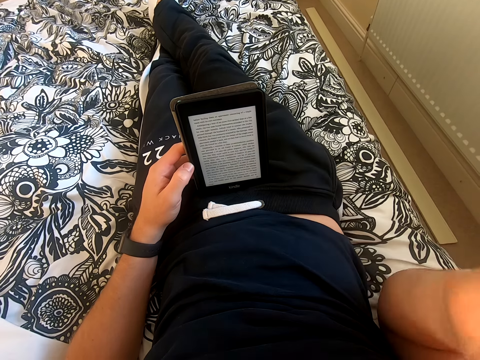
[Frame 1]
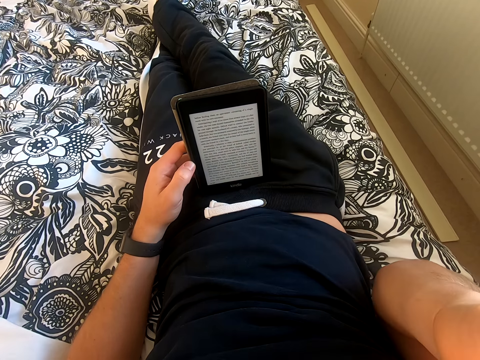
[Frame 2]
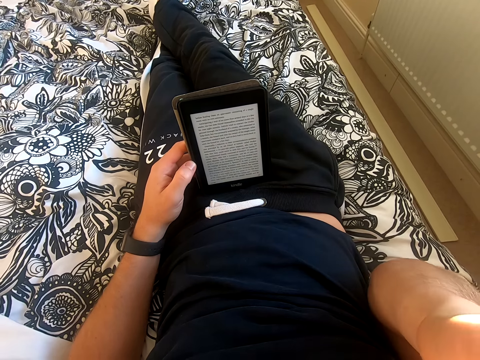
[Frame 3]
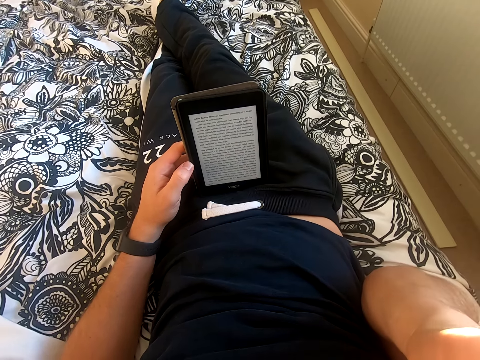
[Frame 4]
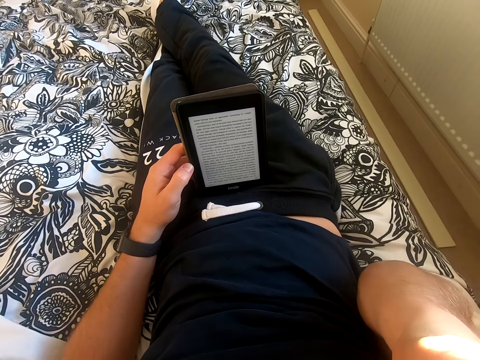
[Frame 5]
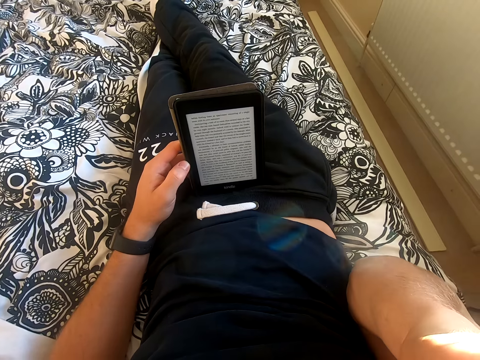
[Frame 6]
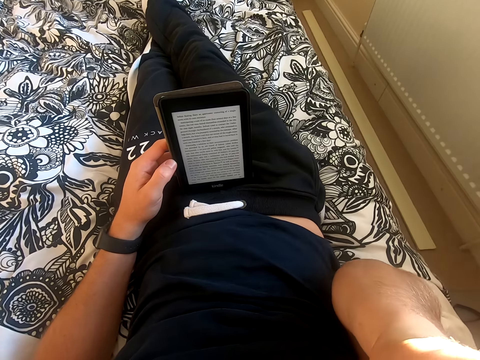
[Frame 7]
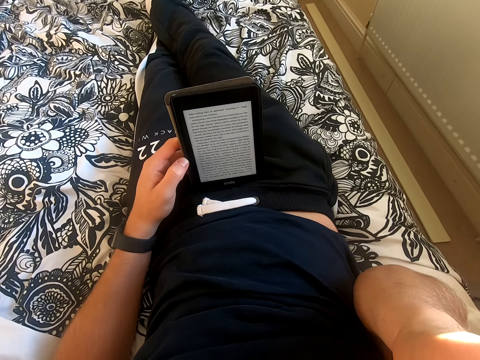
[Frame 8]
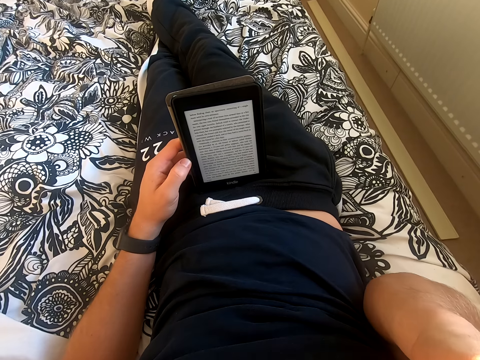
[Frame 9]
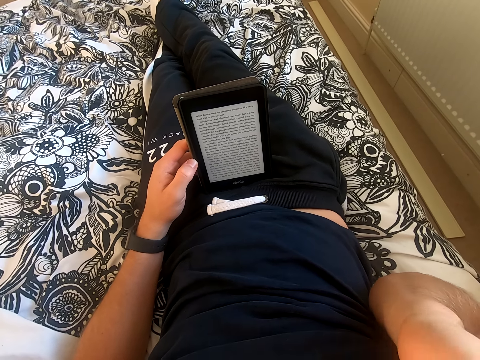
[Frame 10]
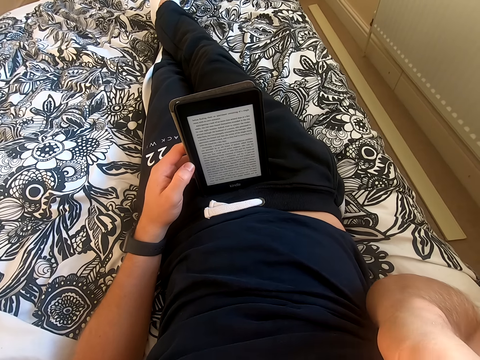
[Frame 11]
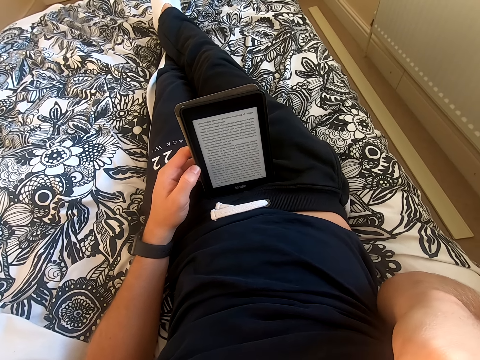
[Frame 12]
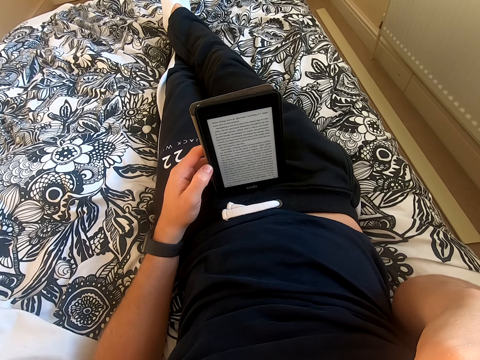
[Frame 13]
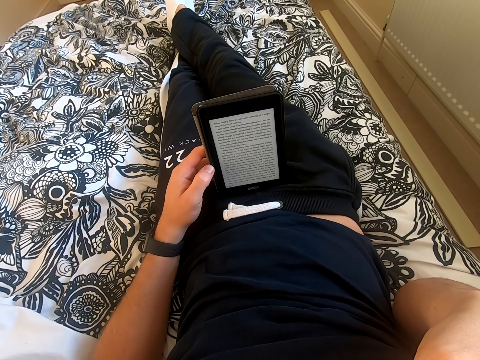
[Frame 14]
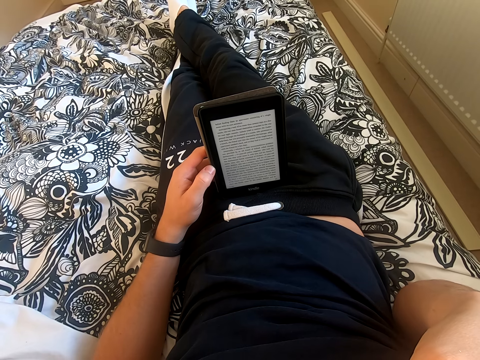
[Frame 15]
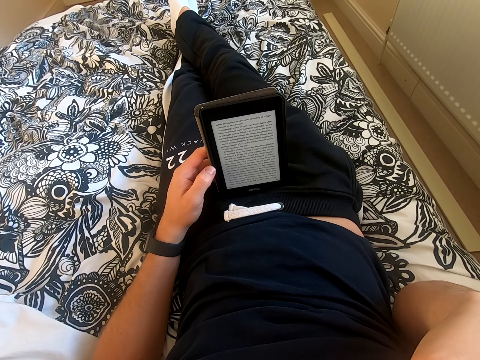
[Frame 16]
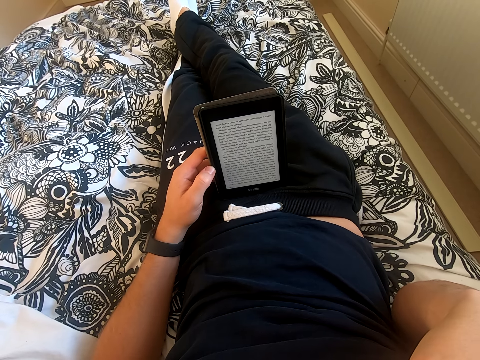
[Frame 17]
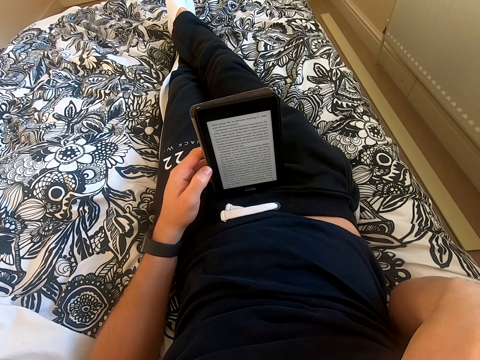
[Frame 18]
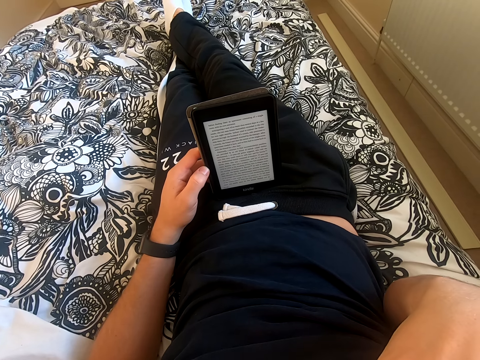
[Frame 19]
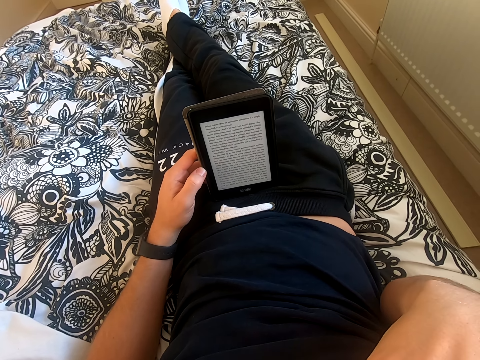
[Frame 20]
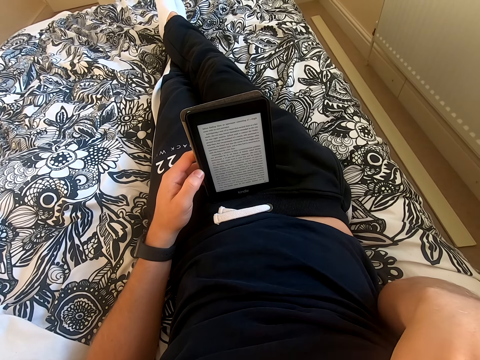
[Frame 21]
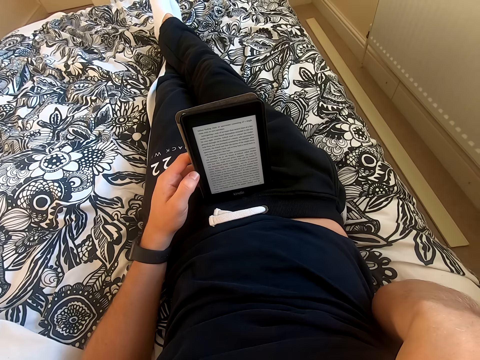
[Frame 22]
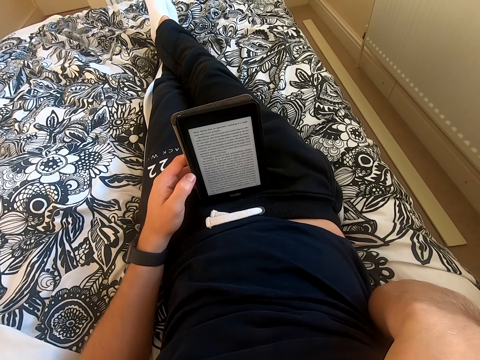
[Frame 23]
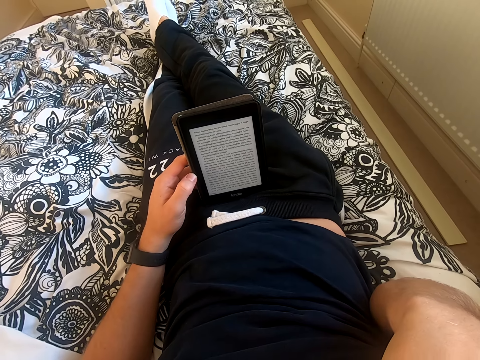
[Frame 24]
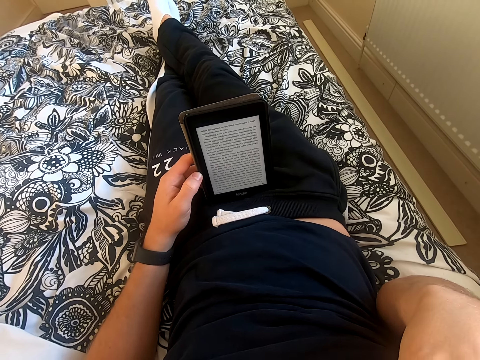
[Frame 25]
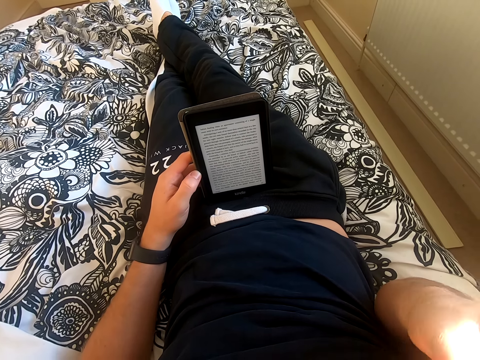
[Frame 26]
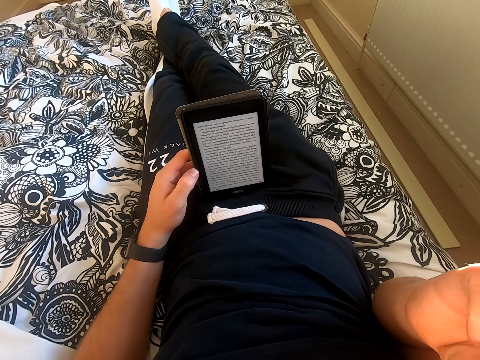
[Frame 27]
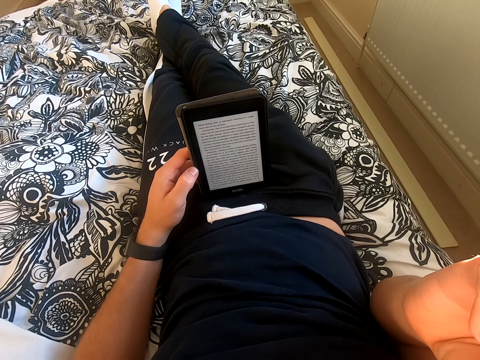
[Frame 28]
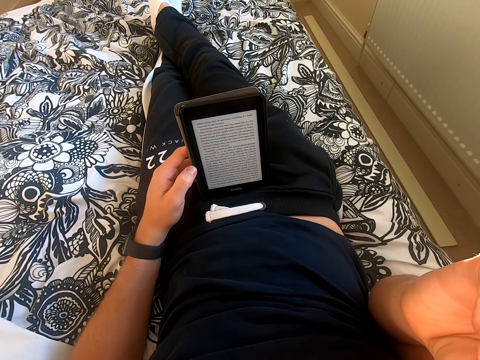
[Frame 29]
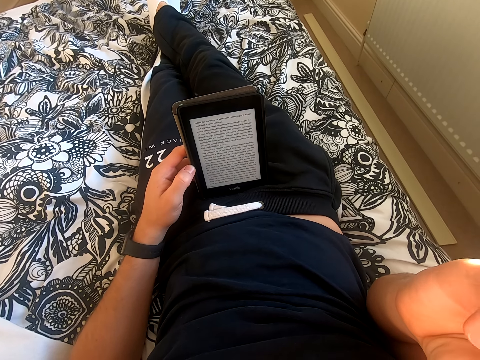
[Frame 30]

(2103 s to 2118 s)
The camera wearer lifts his right hand from the tablet. He touches something. He reads on the tablet. He touches his face. He reads a book on the tablet.

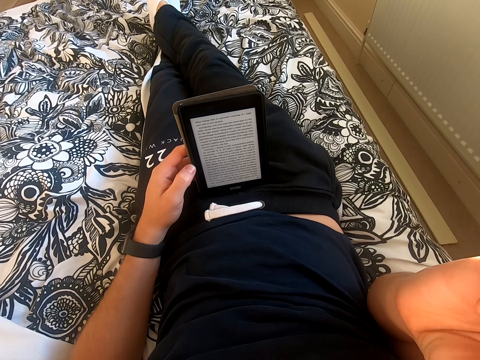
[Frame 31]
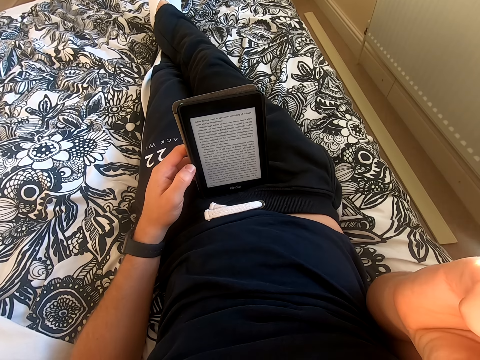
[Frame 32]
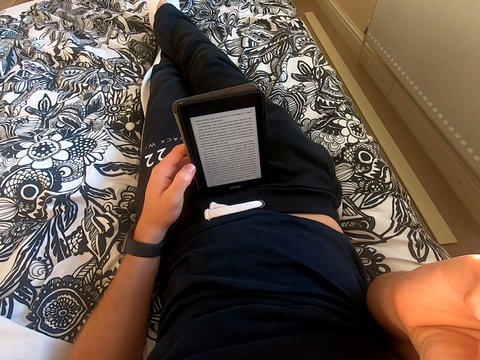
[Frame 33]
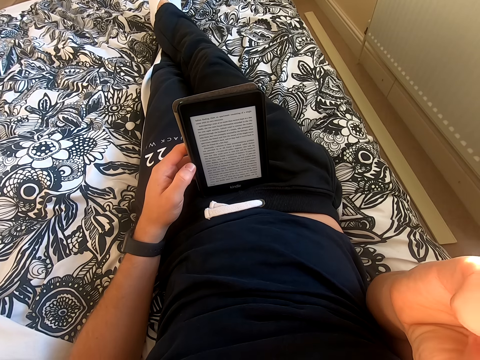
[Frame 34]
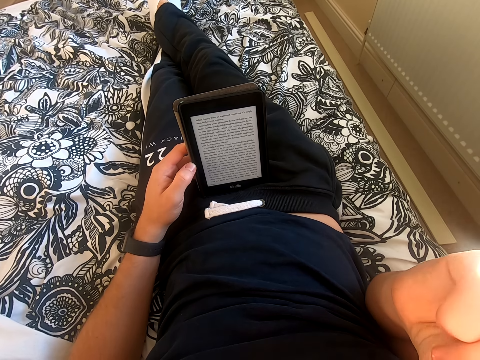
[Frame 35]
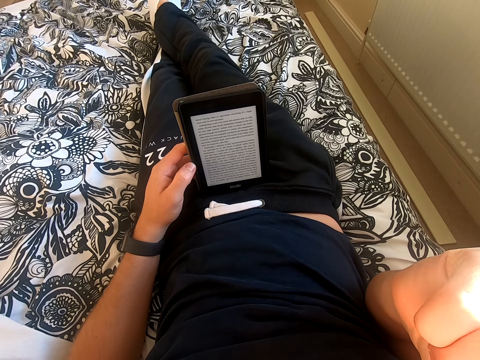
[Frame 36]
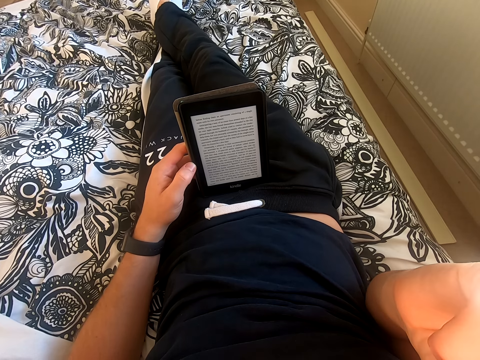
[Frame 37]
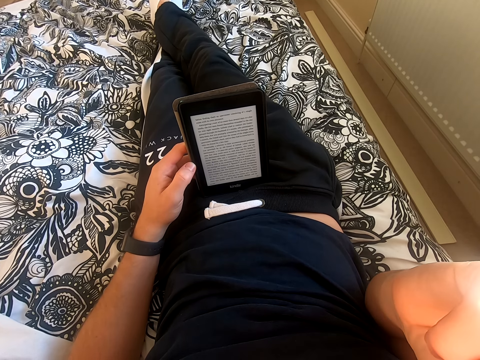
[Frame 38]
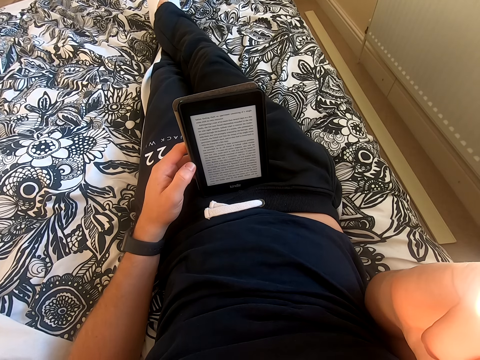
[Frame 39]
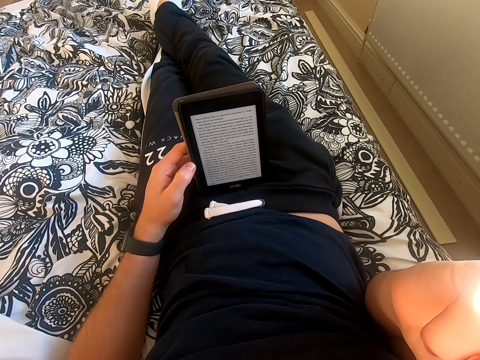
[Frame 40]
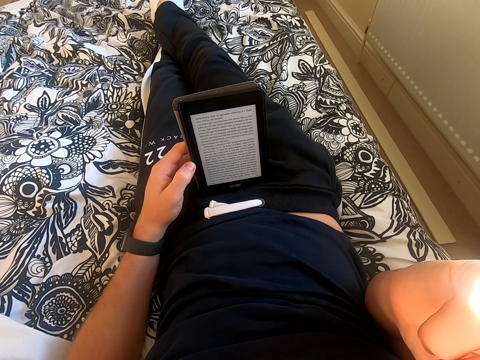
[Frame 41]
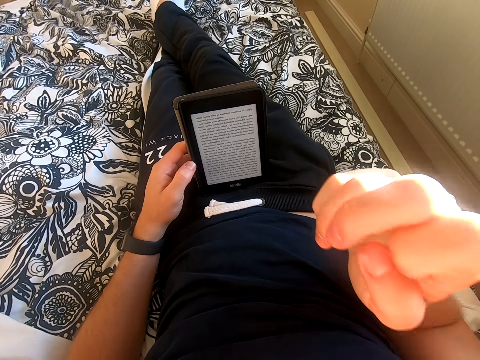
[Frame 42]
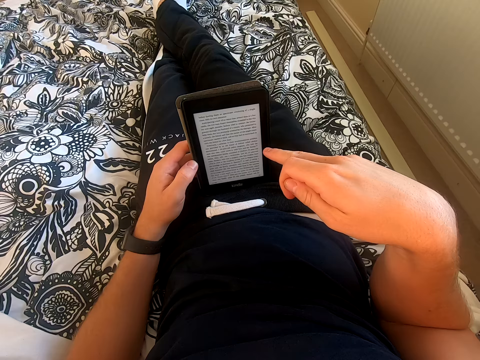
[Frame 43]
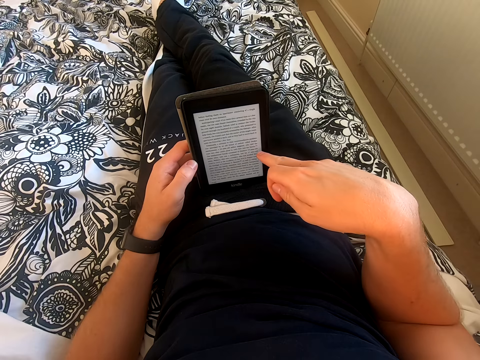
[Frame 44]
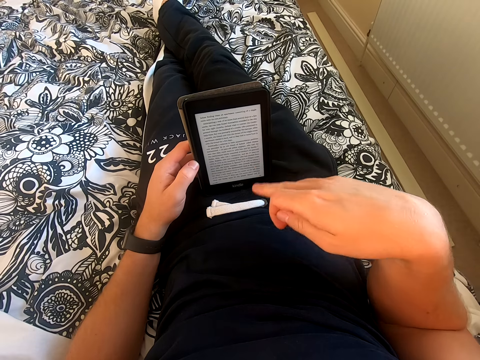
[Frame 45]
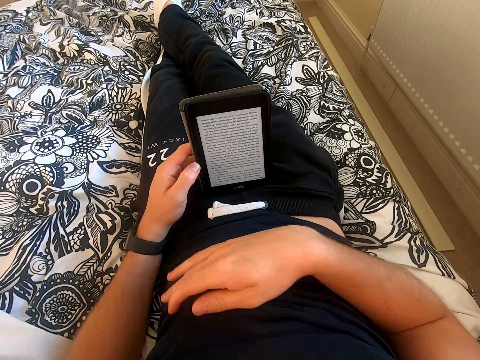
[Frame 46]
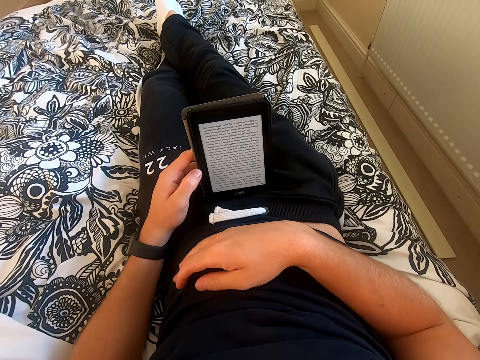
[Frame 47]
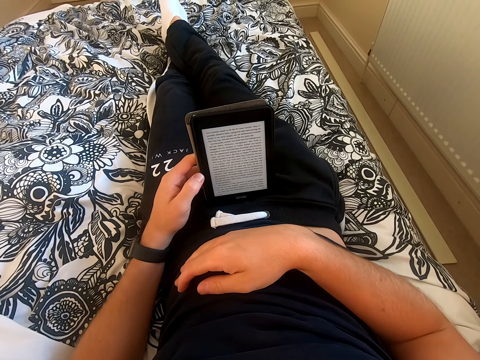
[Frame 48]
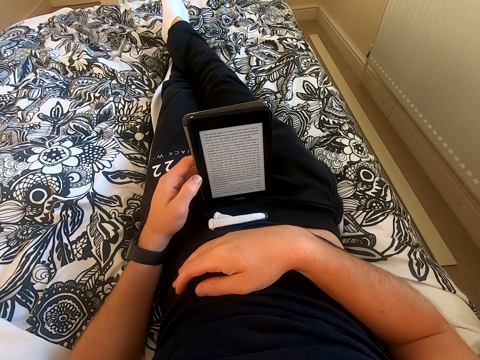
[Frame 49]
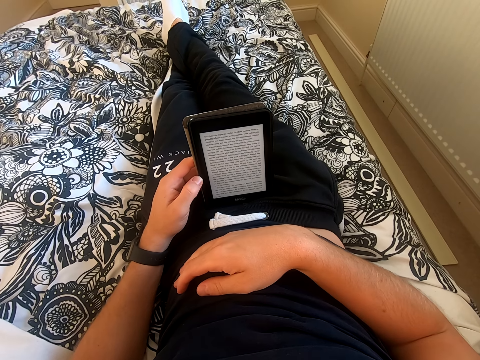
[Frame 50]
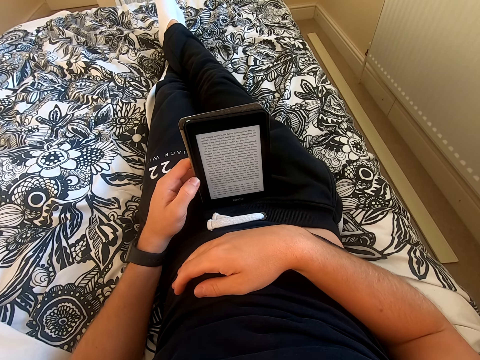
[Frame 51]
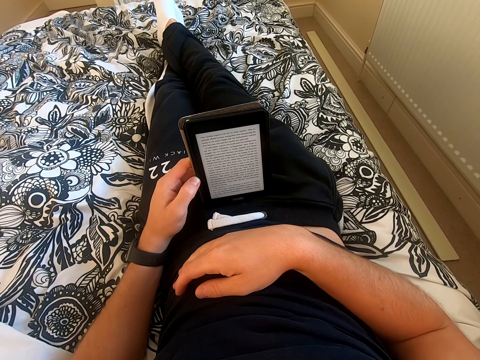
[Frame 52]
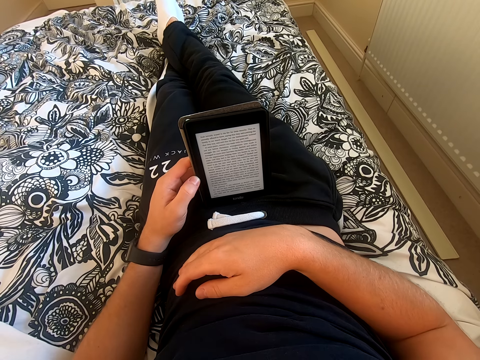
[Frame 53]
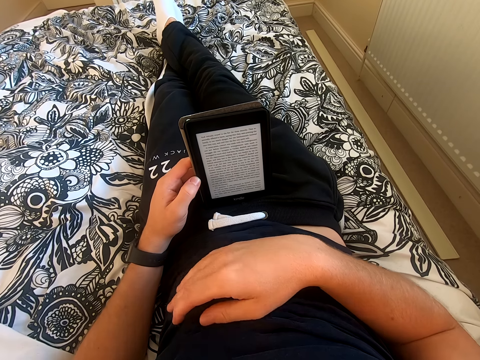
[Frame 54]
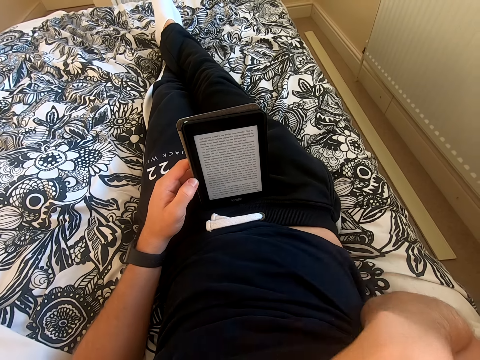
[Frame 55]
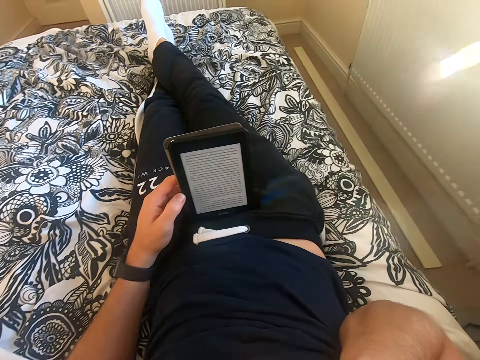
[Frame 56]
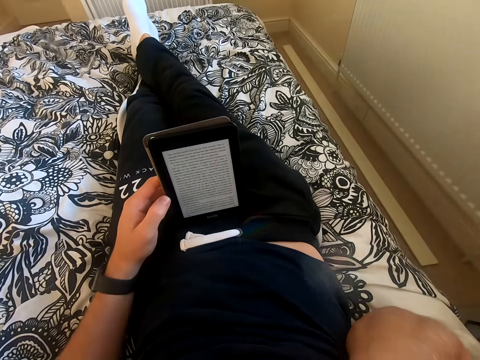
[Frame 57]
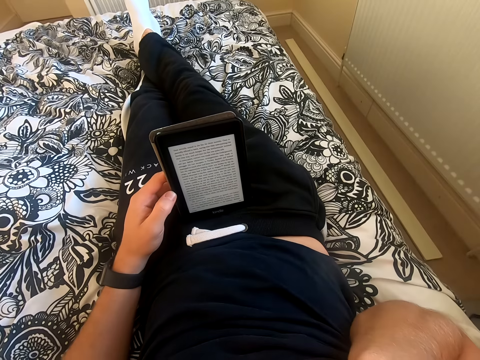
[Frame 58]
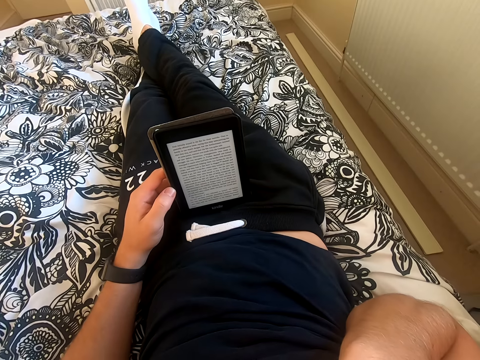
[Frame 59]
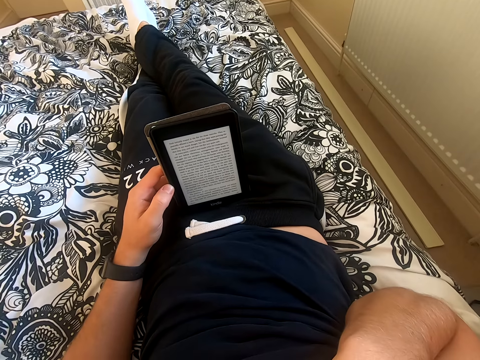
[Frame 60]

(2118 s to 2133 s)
The camera wearer scrolls through the tablet. He places his right hand on the belly. He reads on the tablet. He lifts his right hand from the belly. He touches something.
